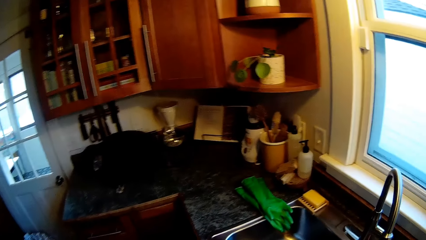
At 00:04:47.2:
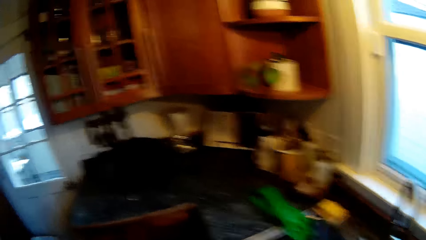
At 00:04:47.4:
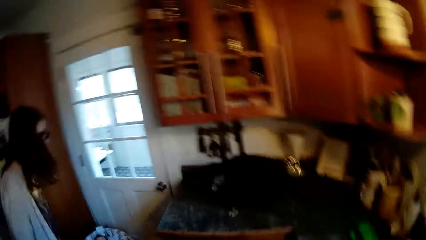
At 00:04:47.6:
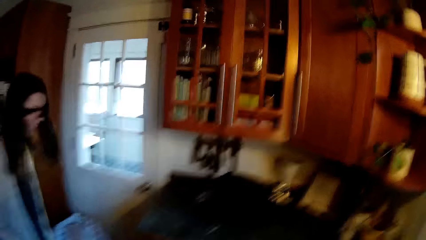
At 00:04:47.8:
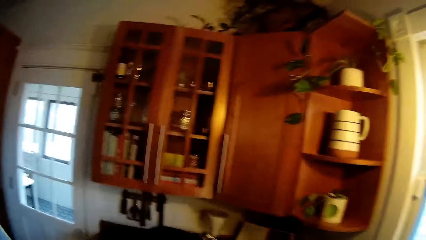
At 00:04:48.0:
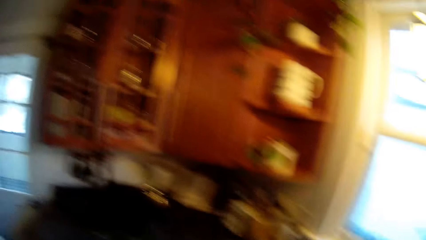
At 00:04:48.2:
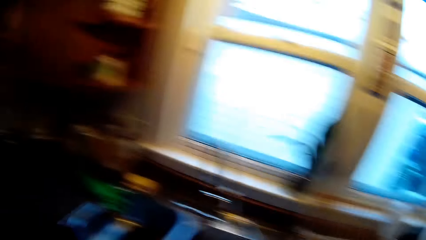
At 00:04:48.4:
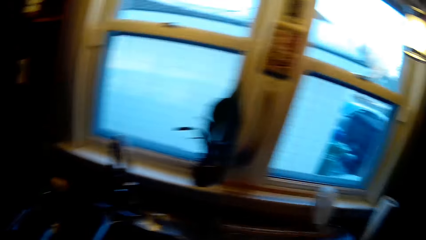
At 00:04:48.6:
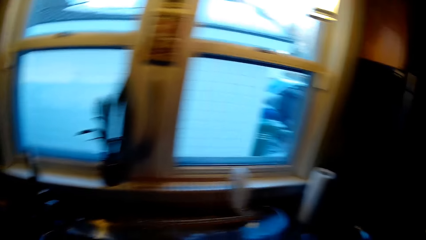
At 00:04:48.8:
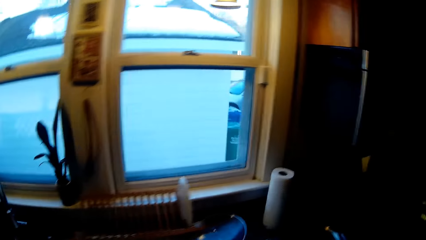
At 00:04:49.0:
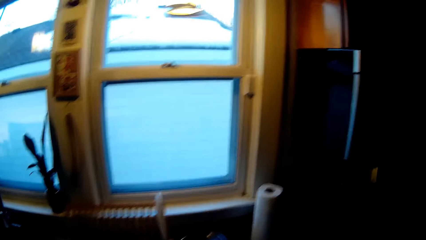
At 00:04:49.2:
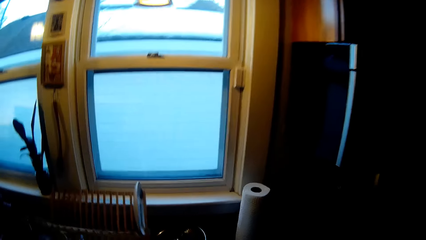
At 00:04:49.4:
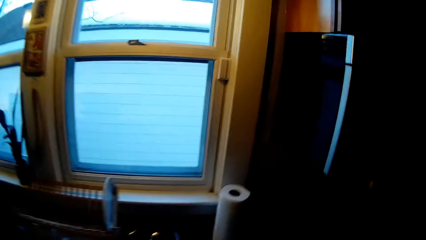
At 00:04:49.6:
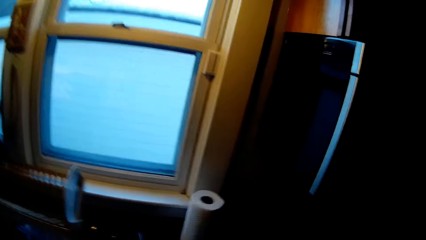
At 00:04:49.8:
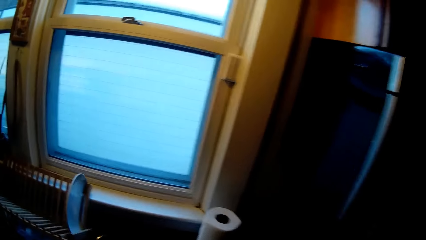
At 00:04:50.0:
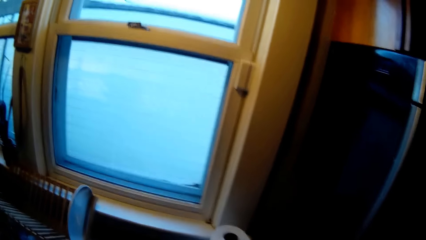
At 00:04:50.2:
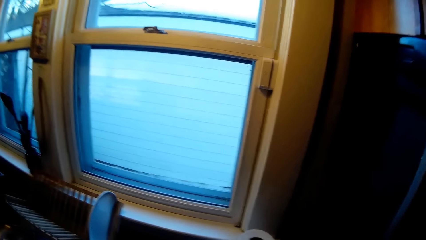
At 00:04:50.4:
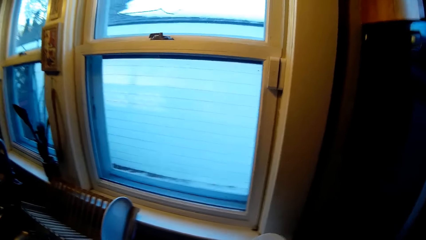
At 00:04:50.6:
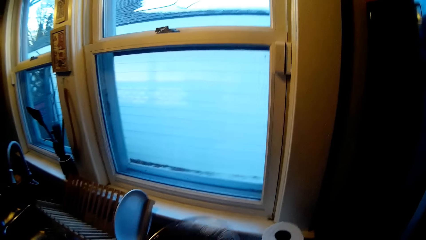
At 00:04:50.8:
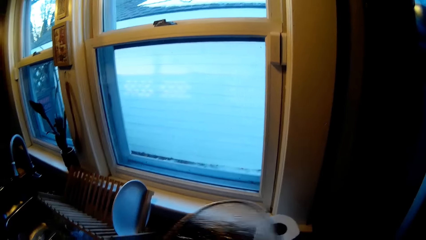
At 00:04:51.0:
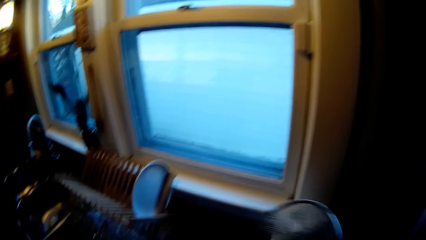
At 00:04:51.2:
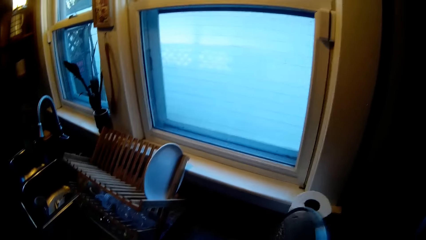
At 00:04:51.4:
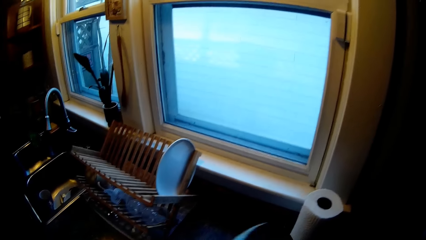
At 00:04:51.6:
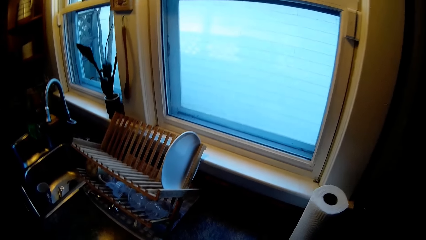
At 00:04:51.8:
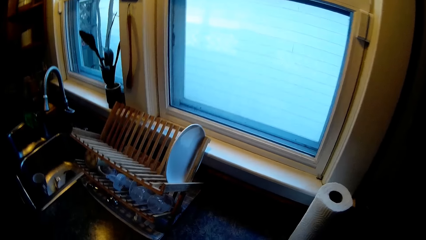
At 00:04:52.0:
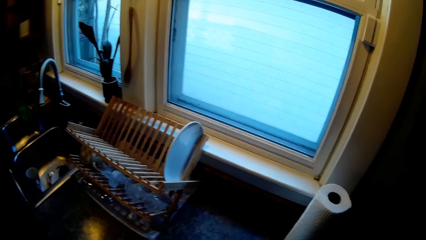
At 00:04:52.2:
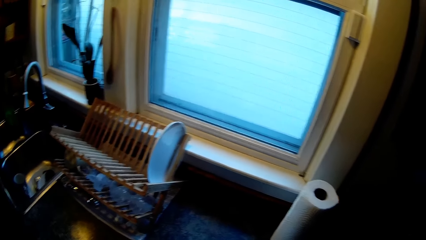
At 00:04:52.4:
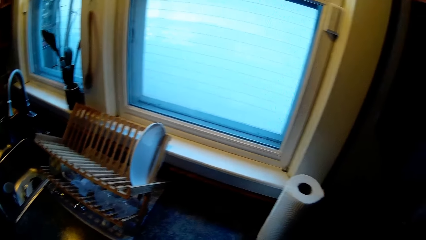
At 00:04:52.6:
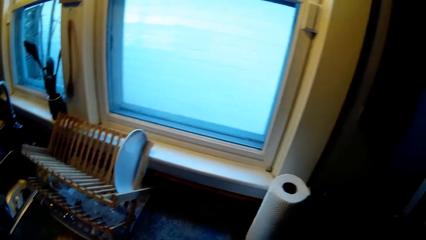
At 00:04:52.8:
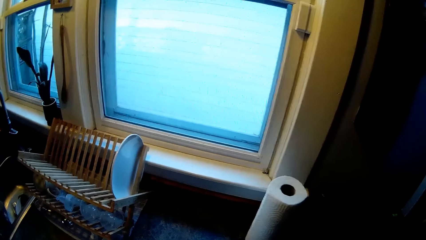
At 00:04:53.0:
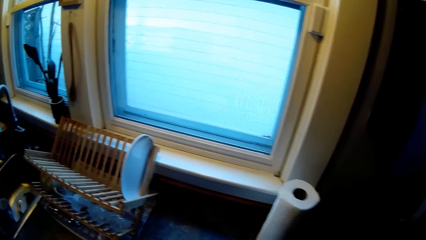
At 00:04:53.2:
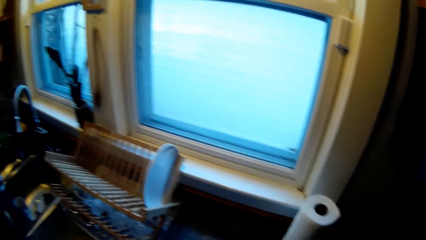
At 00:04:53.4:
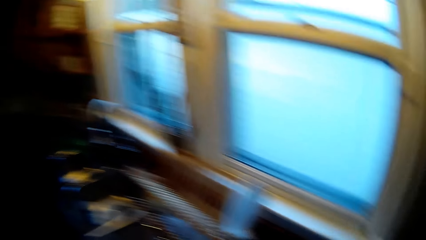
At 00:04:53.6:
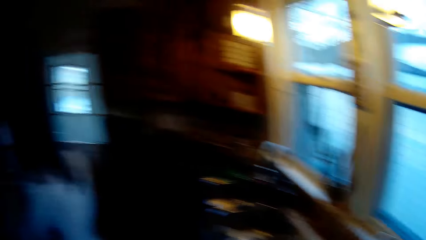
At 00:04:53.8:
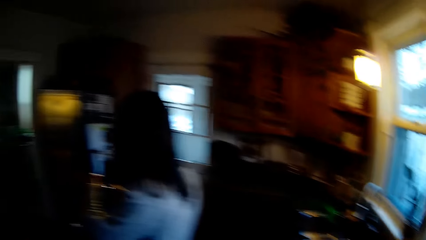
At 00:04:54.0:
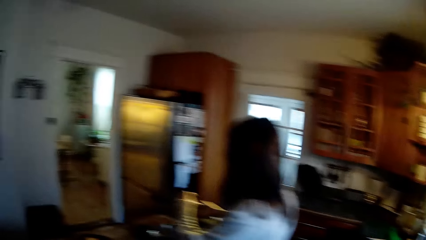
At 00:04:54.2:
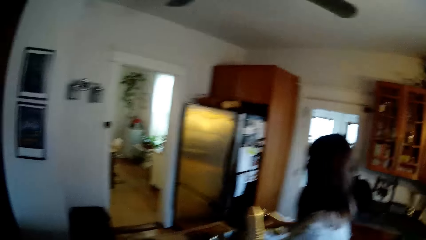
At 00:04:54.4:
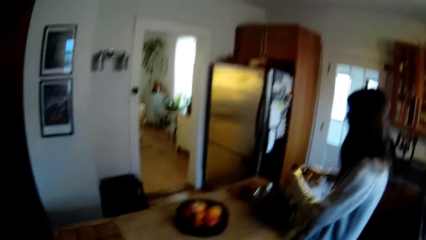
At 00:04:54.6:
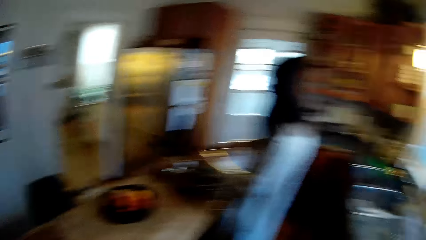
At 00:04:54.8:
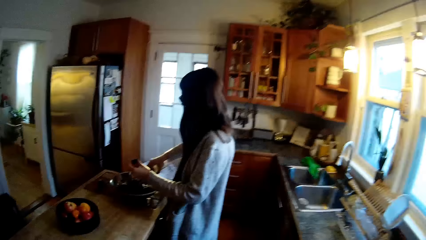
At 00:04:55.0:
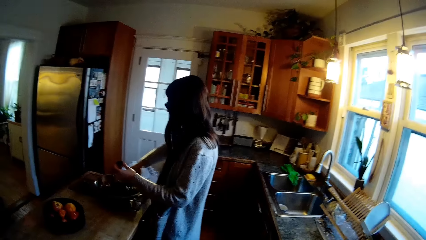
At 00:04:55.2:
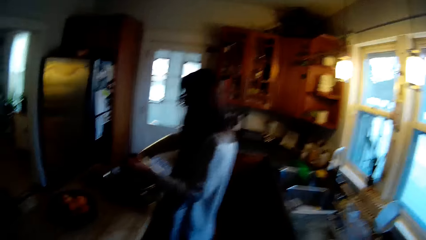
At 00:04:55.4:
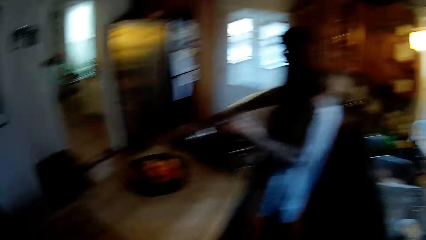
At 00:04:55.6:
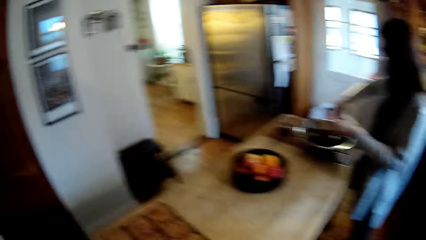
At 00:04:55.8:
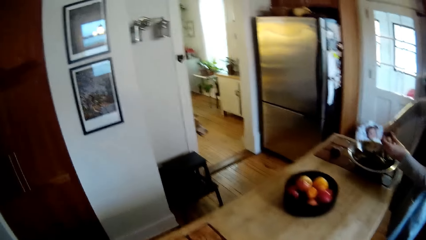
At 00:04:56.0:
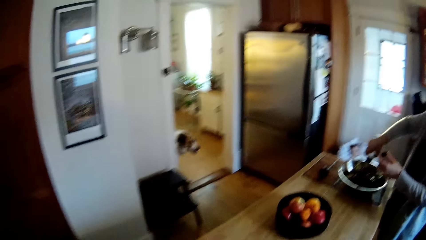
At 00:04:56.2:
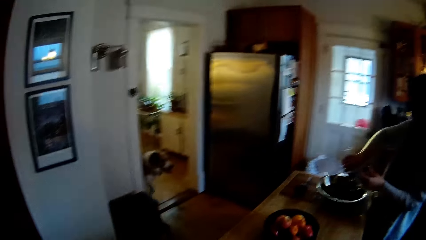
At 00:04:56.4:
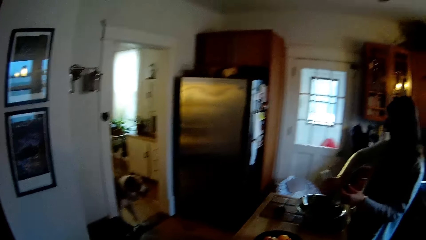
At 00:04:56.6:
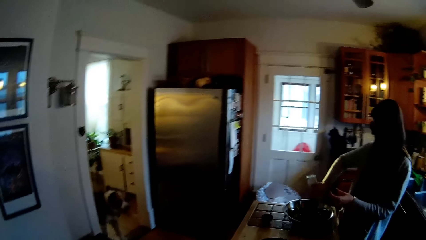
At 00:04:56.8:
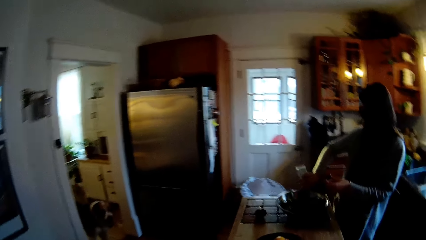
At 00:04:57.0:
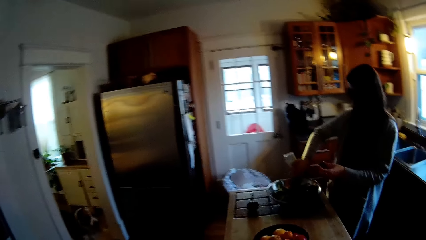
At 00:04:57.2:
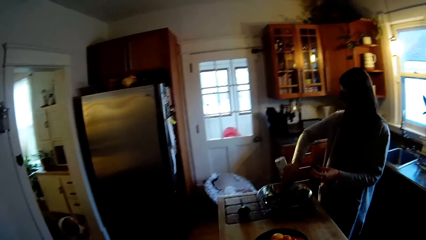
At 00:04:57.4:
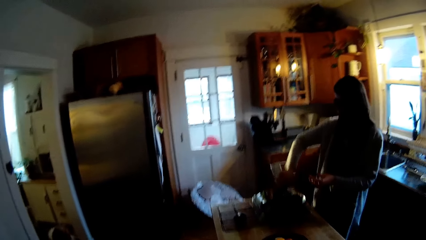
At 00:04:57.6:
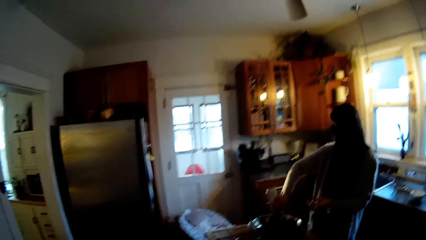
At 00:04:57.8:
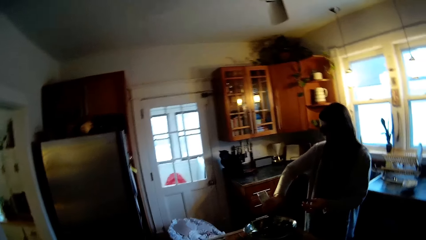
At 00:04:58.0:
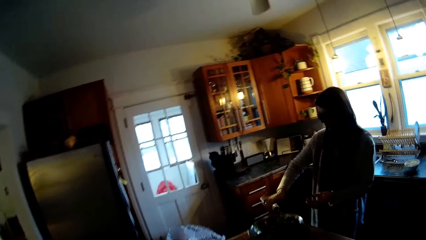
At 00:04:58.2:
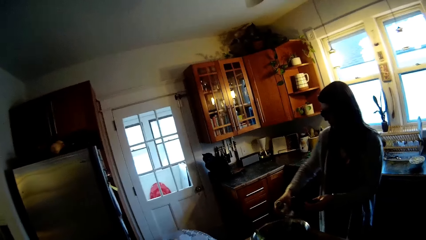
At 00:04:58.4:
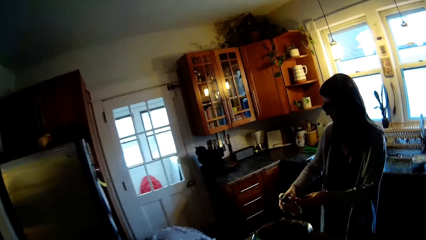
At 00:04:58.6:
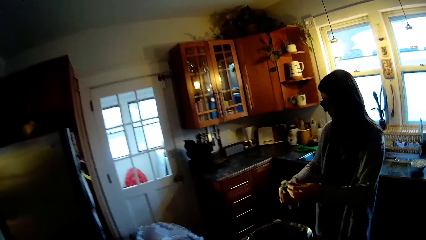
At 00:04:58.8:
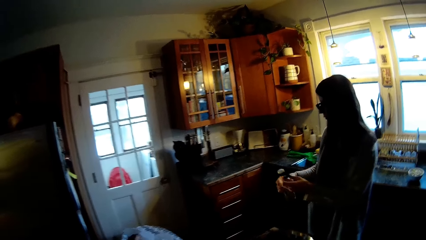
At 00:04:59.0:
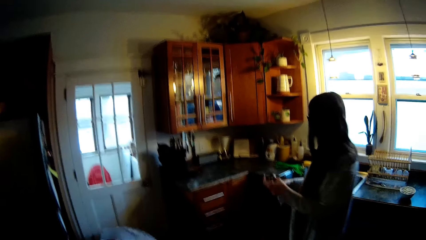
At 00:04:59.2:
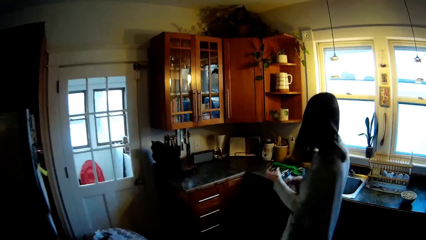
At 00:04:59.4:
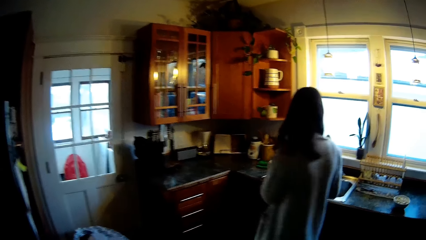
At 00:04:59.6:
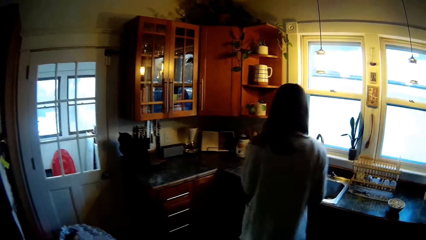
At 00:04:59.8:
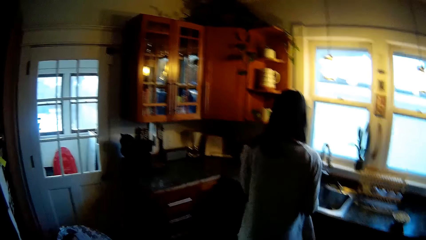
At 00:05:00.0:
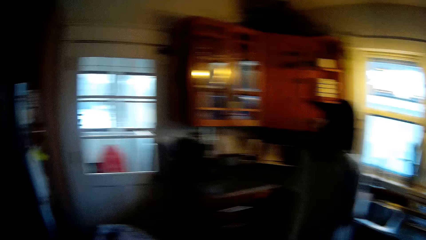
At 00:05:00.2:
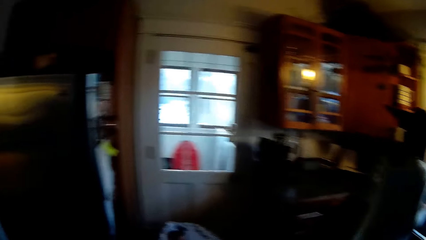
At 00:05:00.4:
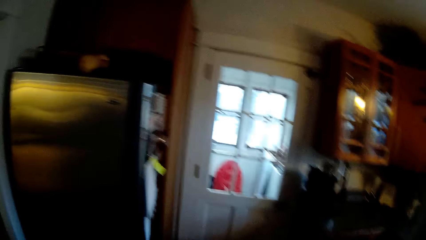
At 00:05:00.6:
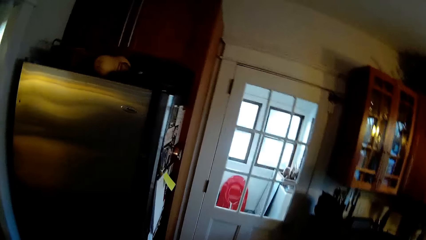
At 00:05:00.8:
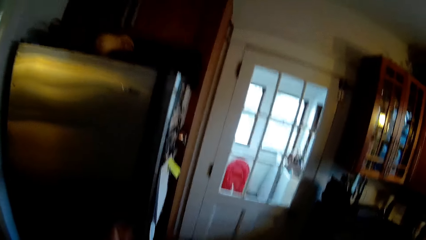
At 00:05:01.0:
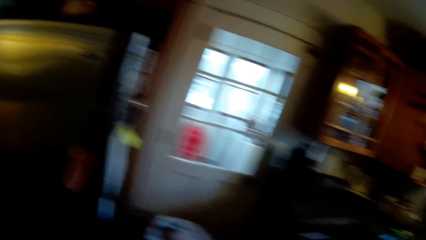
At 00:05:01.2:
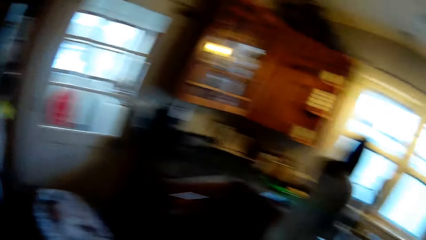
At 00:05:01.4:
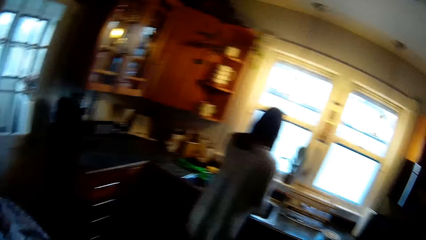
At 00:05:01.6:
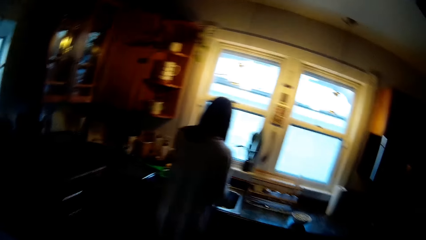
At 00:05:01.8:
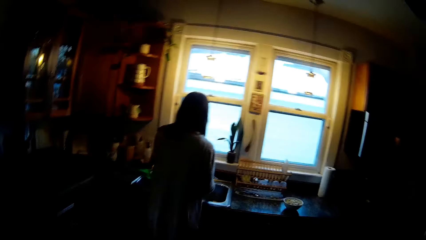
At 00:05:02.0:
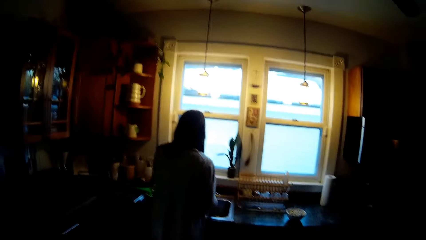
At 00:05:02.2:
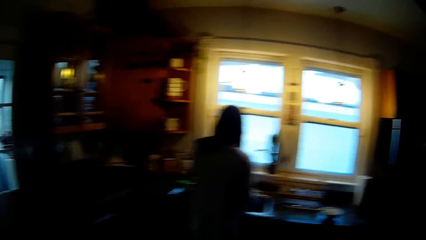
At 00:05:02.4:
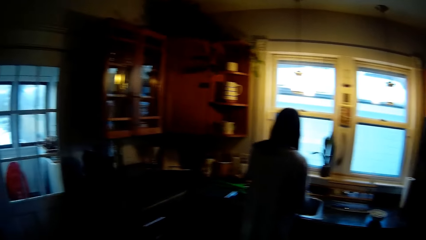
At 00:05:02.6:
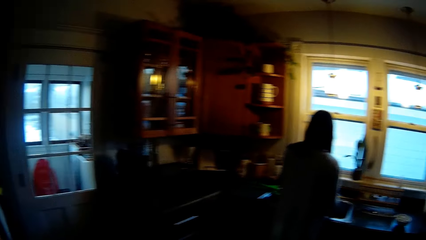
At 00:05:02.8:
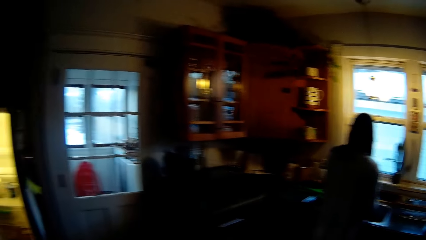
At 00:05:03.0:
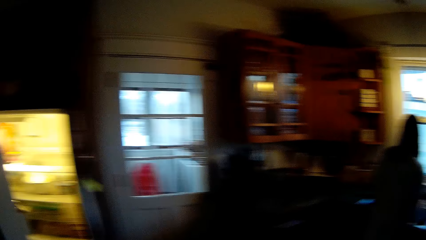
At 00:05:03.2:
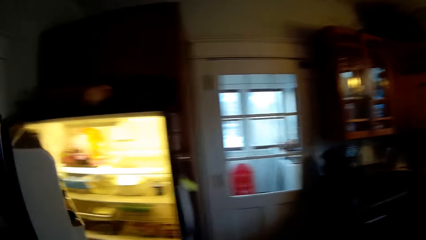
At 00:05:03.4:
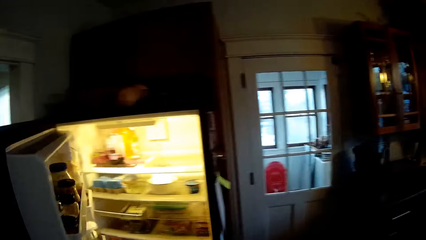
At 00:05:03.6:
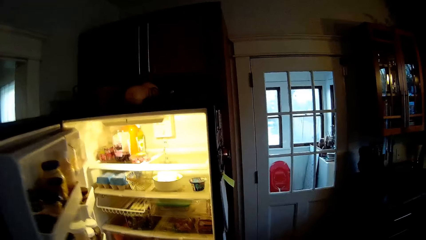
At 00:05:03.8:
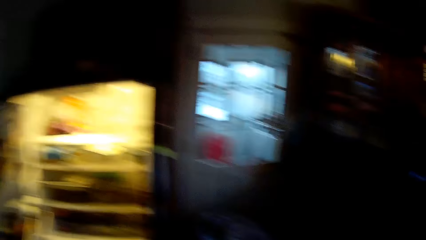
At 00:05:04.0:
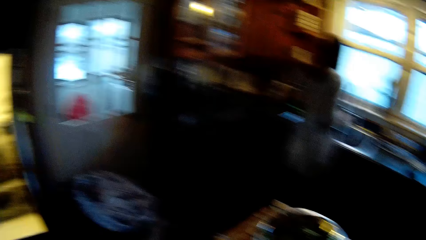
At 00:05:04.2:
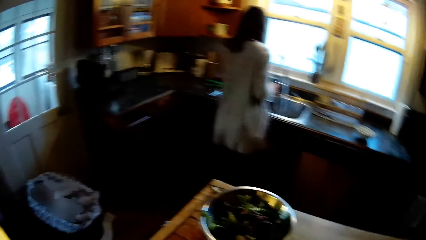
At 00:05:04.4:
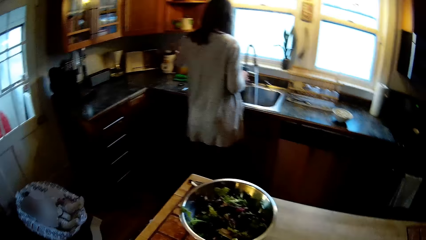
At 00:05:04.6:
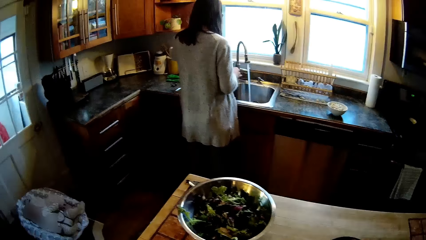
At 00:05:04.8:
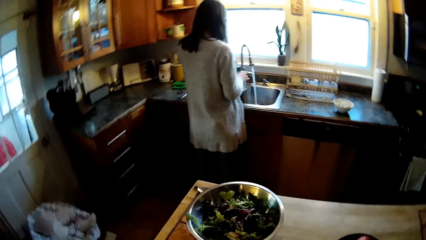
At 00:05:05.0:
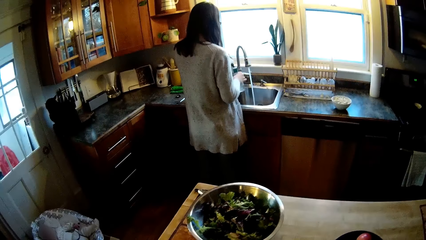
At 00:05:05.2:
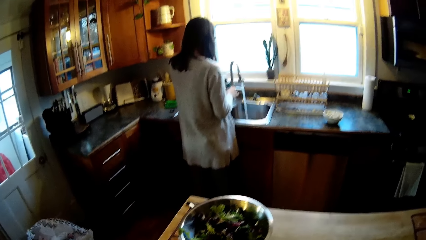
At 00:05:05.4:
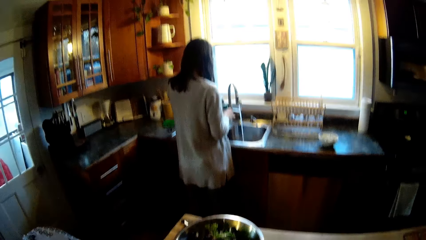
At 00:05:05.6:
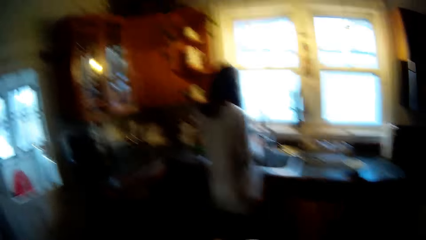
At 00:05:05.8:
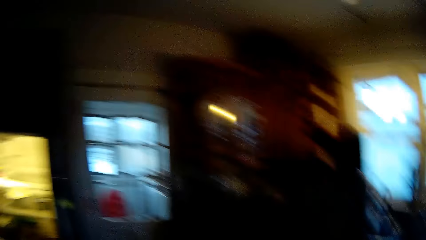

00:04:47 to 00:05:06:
The camera wearer interacts with a lady while he looks around. He puts a pot cover on a kitchen slab with his right hand. The lady pours mayonnaise into a bowl of veggies with her right hand. The camera wearer opens the fridge with his left hand.
